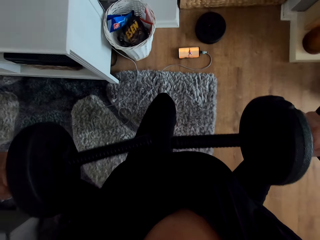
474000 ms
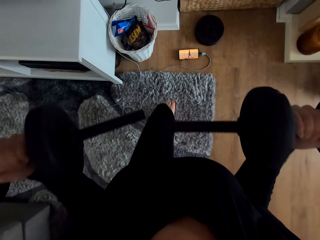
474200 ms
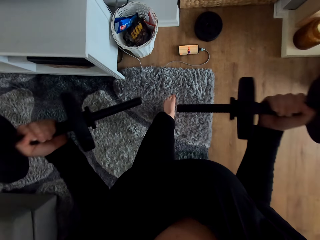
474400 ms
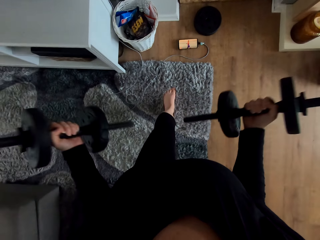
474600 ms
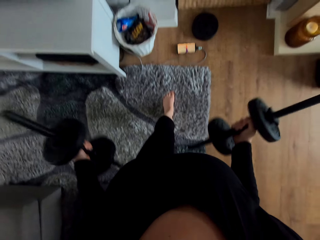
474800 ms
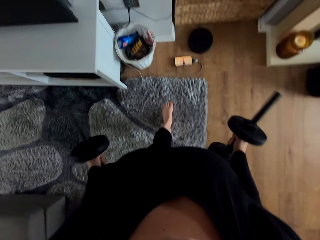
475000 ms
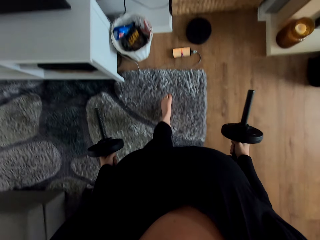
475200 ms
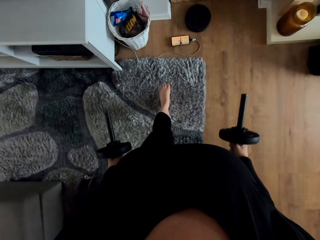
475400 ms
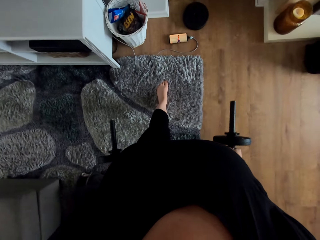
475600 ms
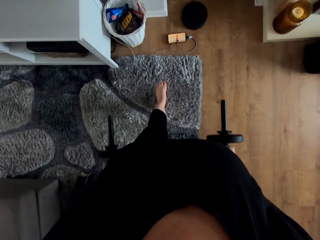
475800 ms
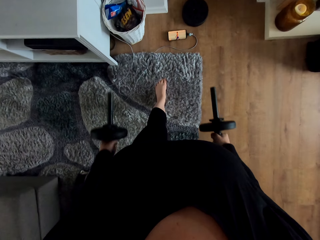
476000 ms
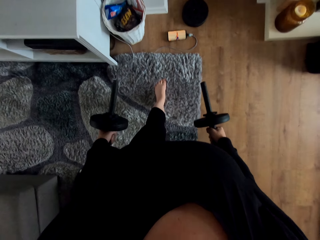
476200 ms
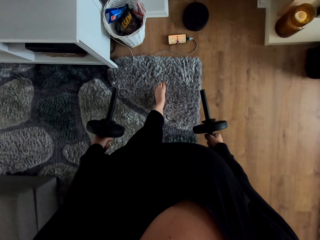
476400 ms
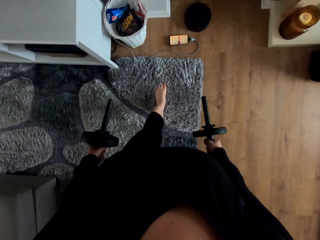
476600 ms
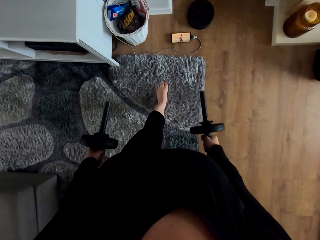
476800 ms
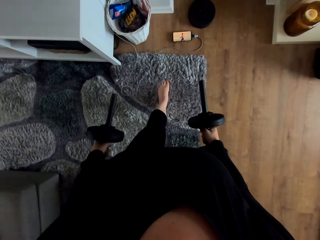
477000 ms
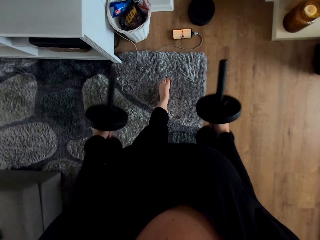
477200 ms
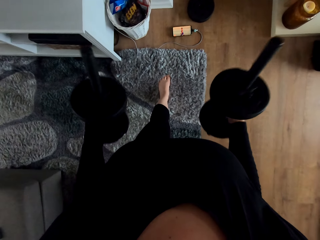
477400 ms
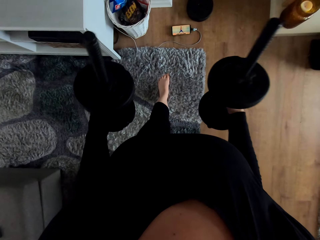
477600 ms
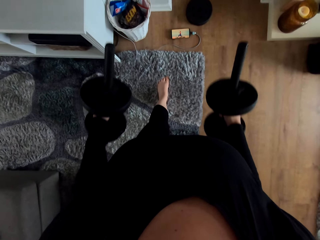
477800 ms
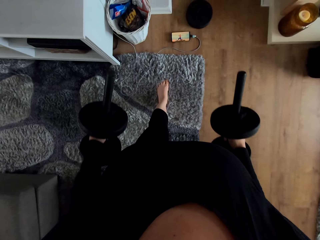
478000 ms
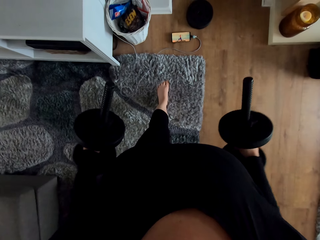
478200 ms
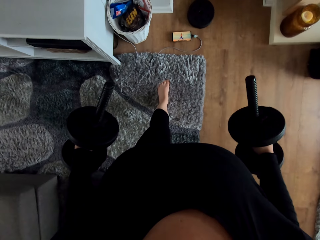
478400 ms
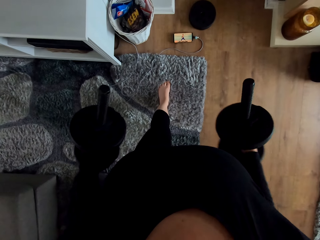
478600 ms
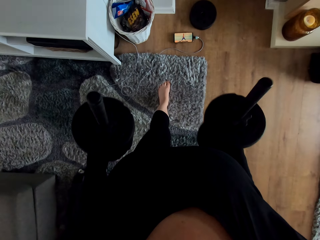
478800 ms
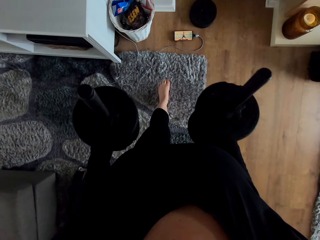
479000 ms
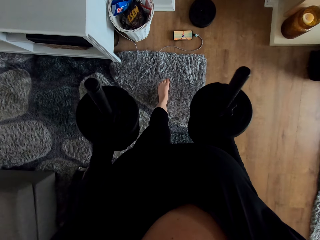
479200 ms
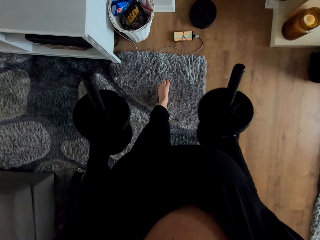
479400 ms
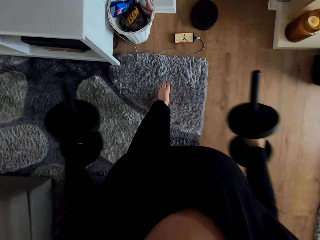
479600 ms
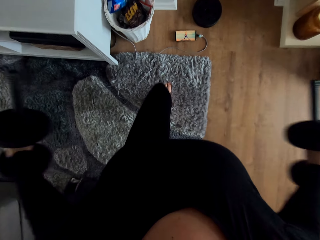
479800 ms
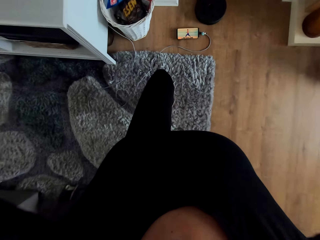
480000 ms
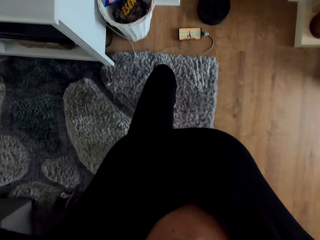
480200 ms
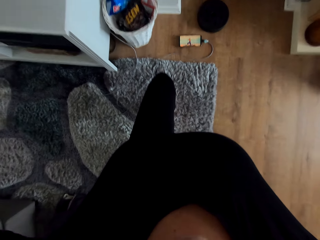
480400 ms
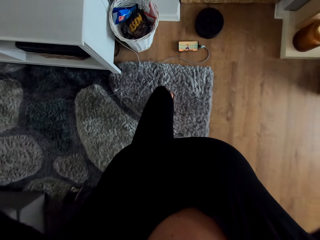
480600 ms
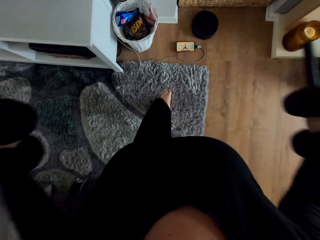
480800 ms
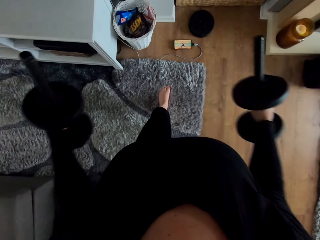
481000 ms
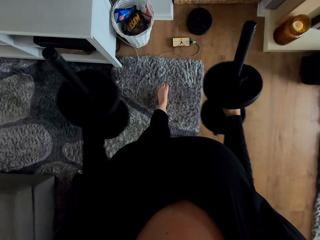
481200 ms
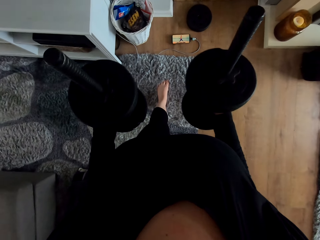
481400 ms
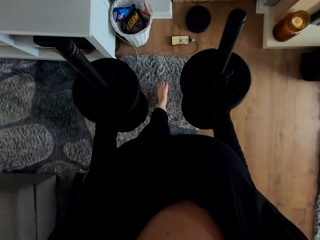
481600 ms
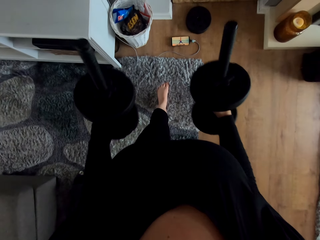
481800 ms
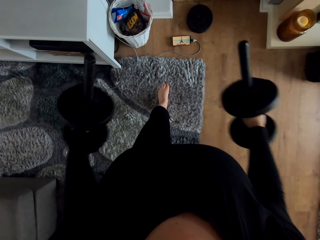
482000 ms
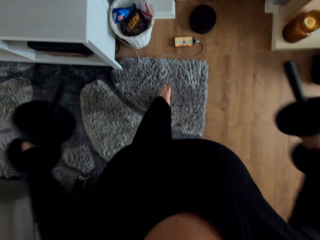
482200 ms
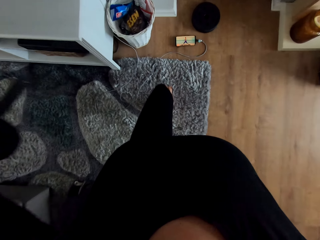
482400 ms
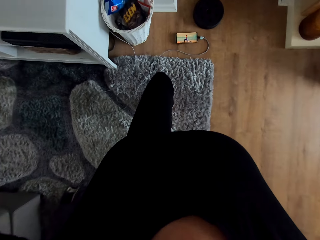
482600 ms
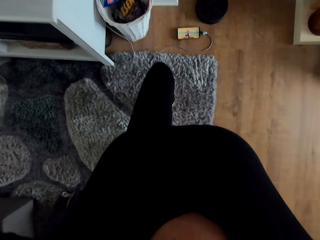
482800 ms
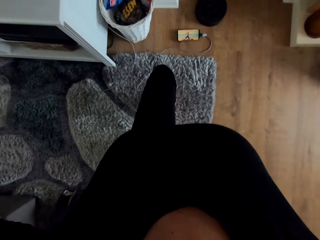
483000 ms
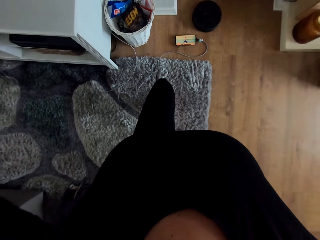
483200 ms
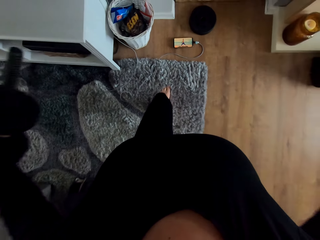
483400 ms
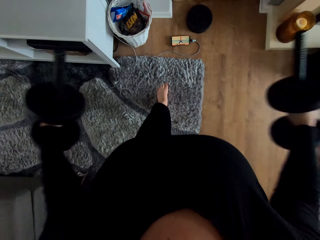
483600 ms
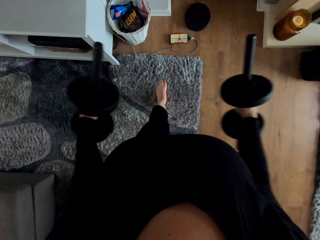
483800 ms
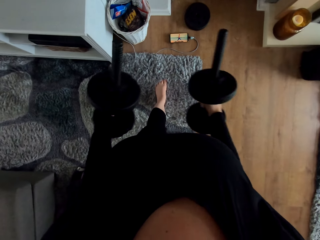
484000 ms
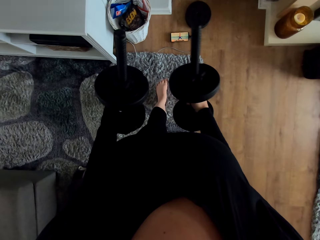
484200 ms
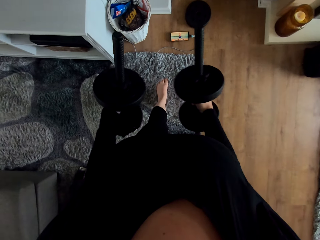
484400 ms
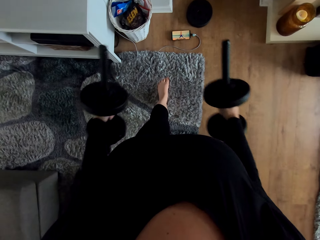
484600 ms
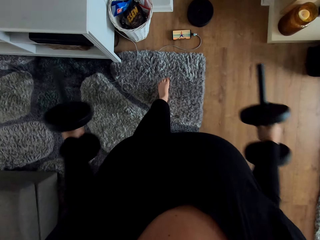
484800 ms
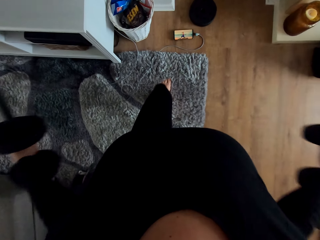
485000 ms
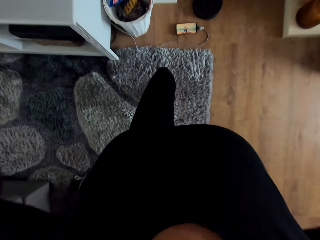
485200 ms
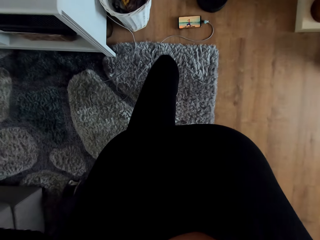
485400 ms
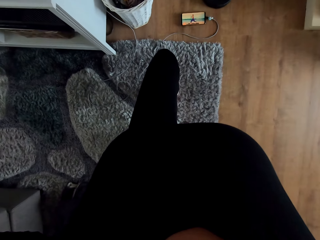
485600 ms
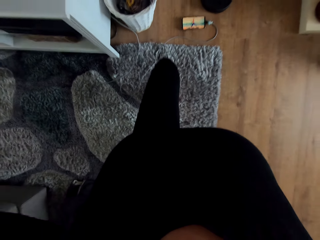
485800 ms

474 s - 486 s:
The camera wearer holds the dumbbells on the hands. They watch a video on the phone. They exercise with the dumbbells on the hands.

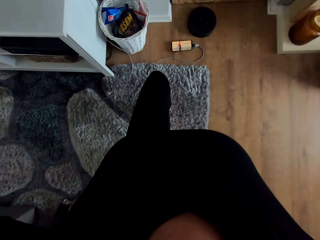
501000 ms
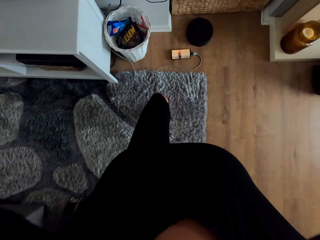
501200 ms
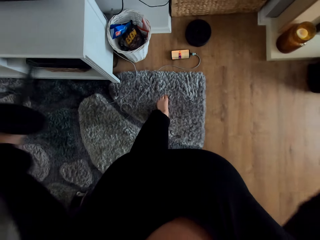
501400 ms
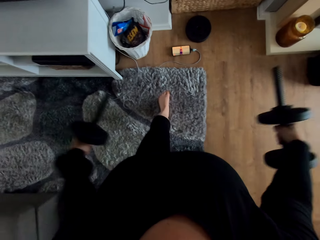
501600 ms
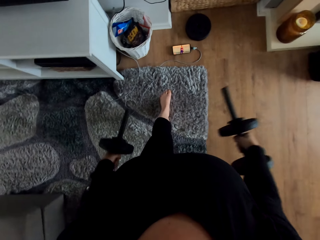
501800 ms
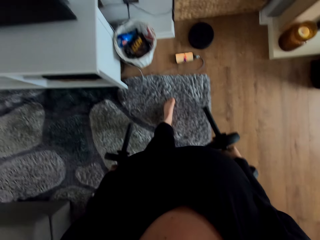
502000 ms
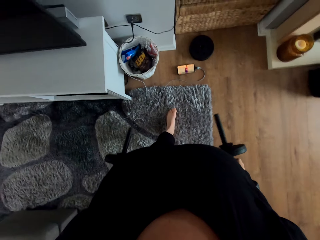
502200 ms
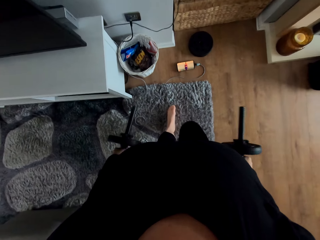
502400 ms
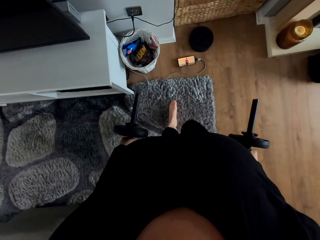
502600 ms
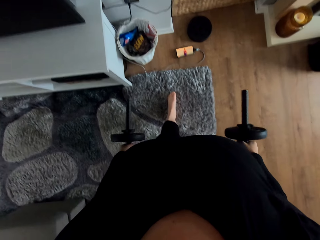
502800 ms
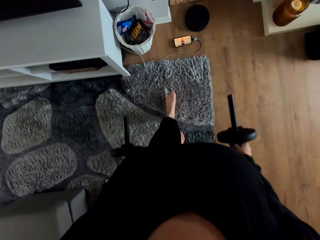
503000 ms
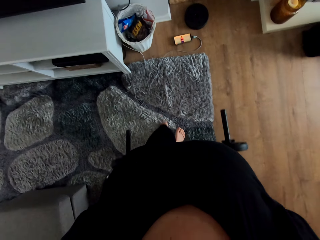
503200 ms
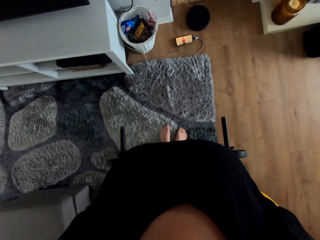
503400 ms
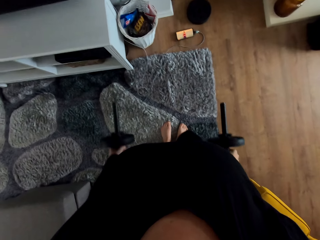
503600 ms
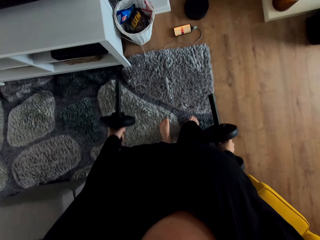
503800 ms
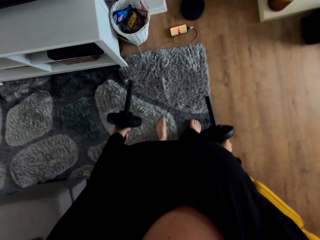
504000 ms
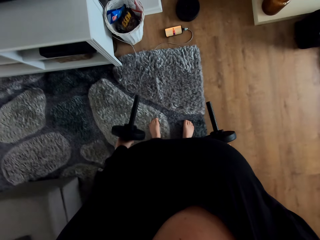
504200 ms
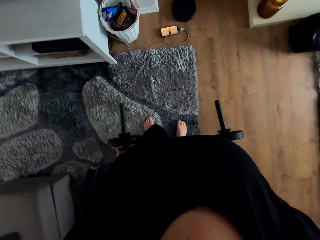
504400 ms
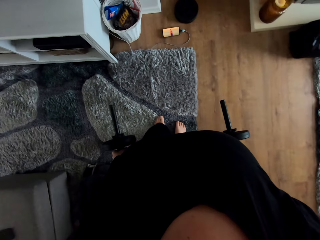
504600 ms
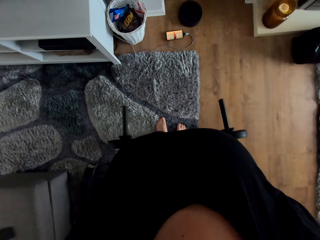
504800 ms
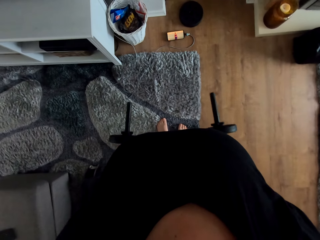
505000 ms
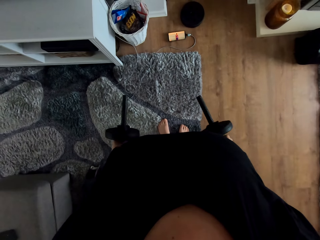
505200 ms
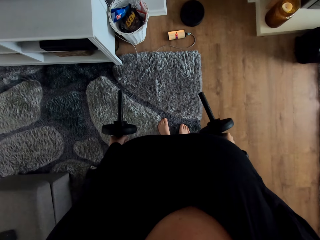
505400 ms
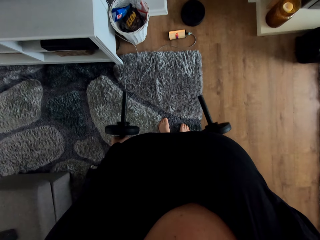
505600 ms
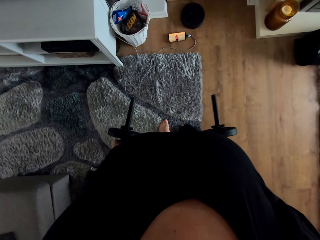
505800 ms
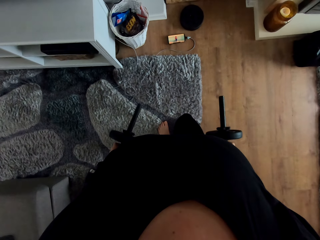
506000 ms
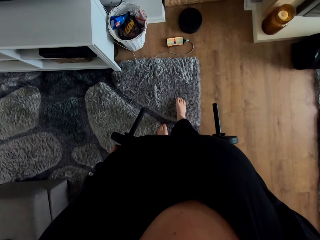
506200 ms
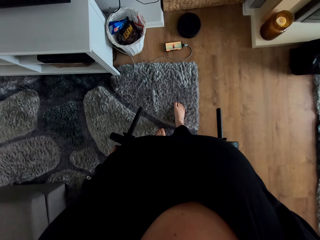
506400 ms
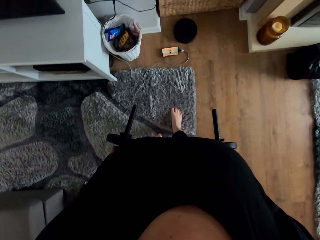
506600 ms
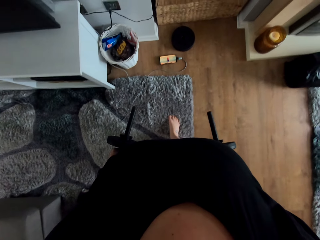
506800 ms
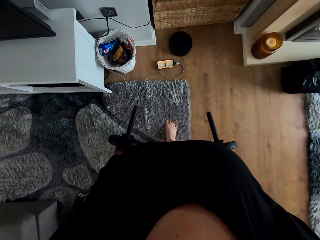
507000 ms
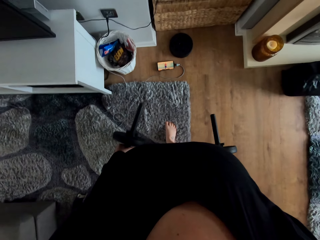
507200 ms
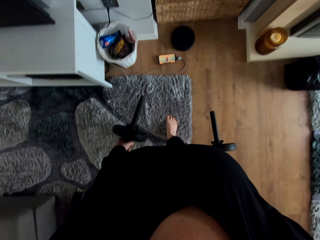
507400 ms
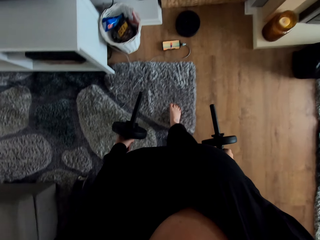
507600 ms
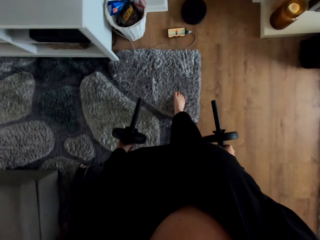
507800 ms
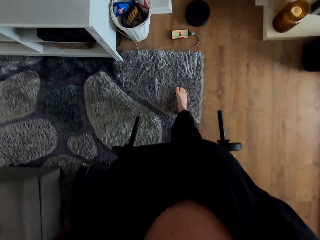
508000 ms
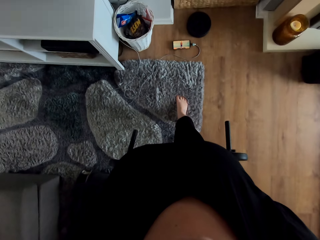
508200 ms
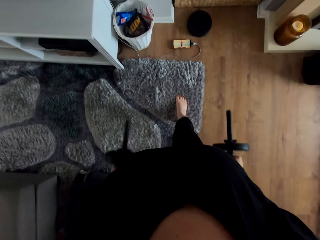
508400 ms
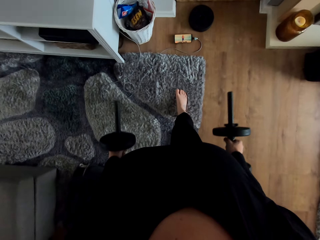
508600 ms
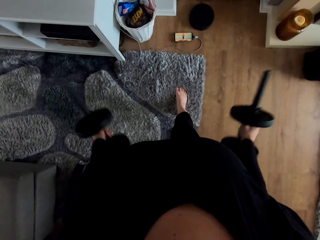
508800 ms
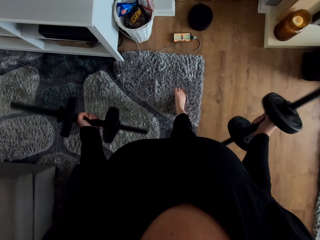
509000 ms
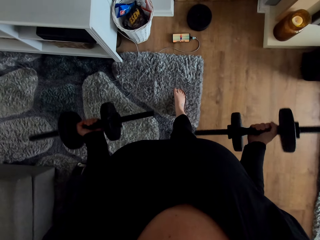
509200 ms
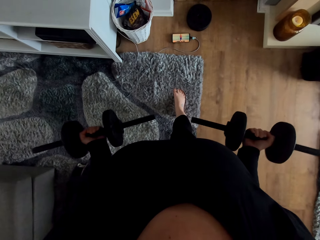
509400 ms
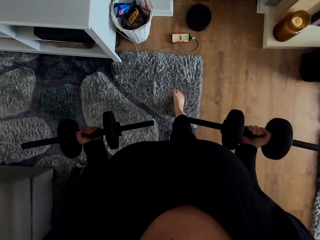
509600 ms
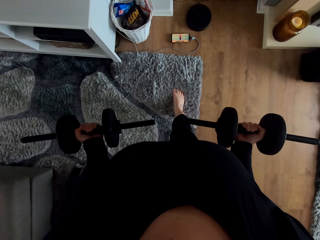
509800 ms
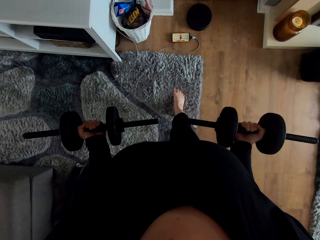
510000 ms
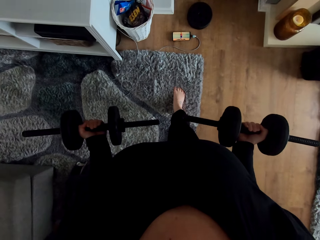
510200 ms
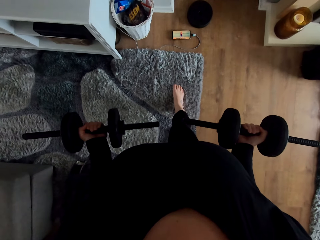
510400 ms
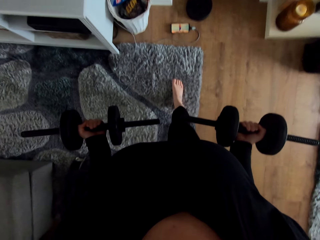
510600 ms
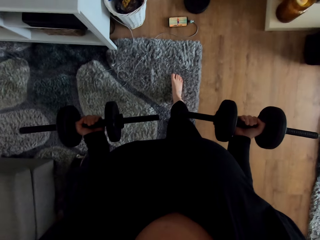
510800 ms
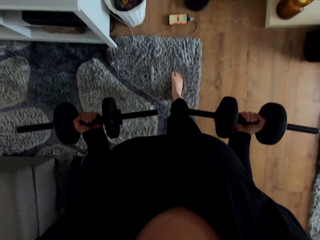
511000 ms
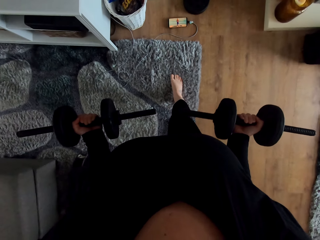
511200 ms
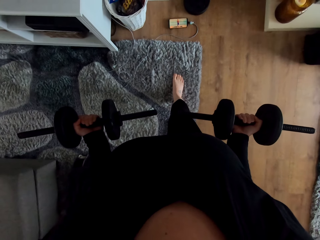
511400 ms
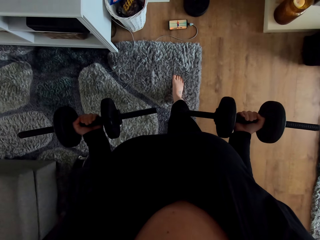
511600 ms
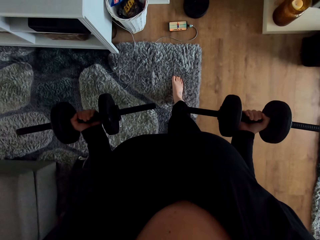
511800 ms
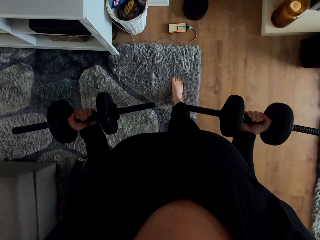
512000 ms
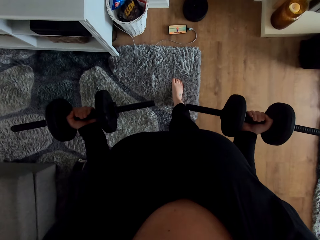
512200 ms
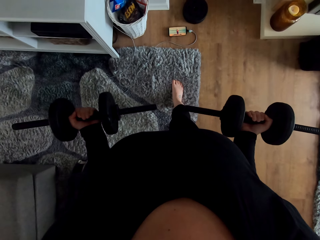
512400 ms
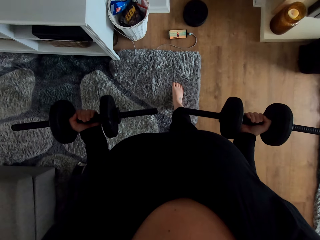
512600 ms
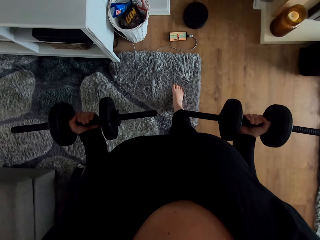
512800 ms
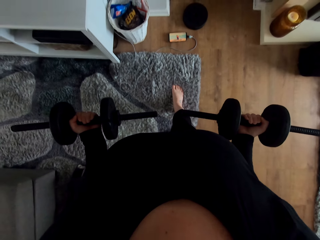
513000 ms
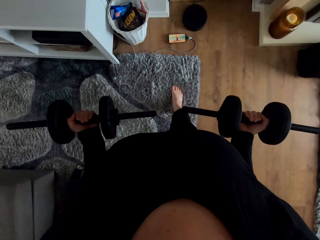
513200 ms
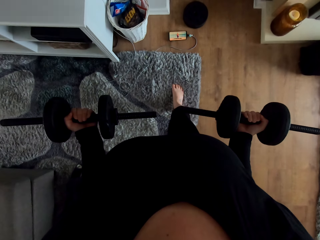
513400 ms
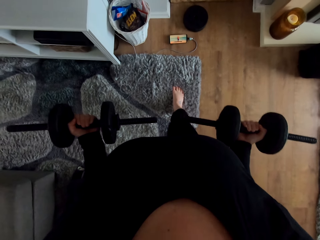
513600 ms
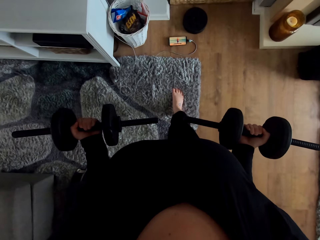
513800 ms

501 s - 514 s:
The camera wearer moves her left leg backwards. She moves her feet on the rug. She holds the dumbbells on the hands. She watches a video on the phone. She puts her legs apart. She moves the dumbbells on the hands. She turns the dumbbells. She watches a video on the phone.
